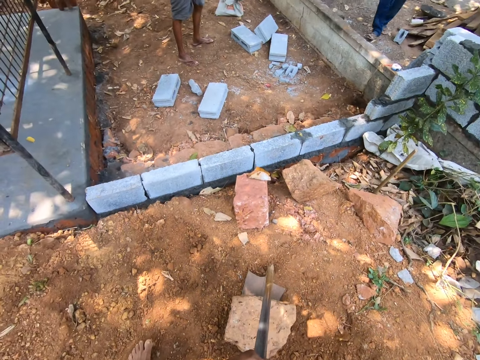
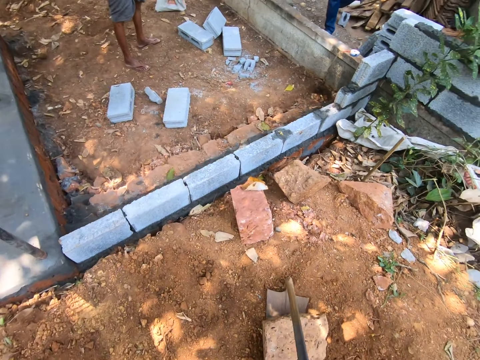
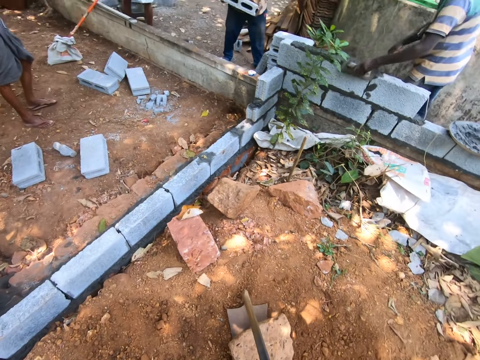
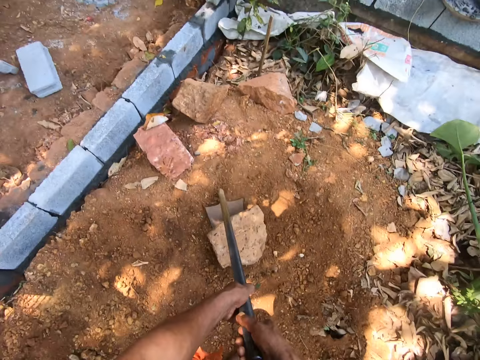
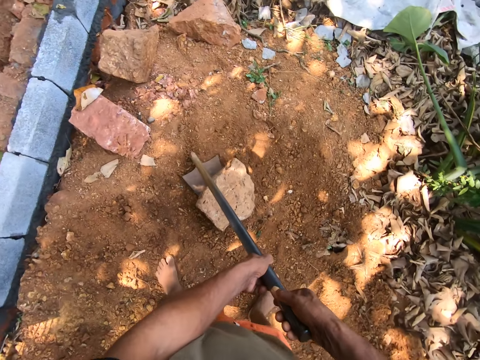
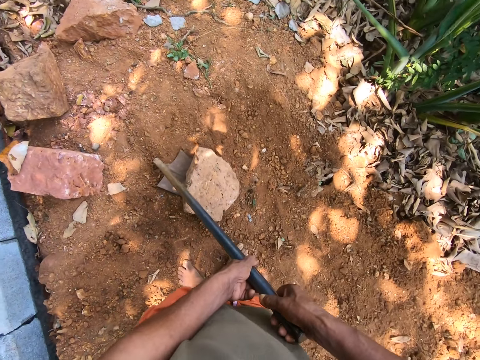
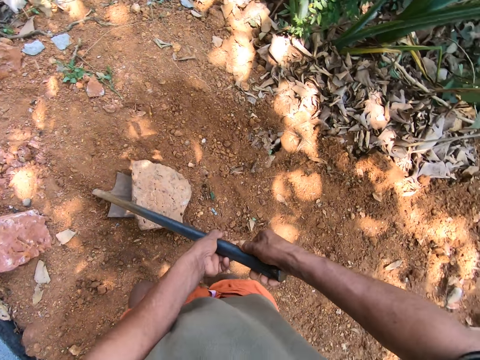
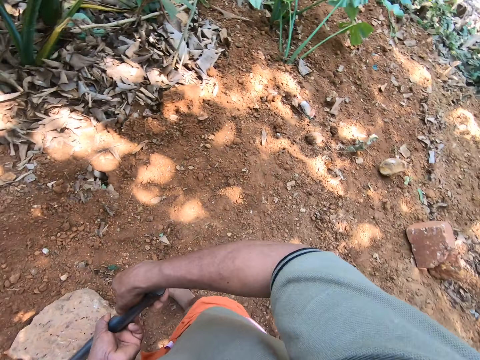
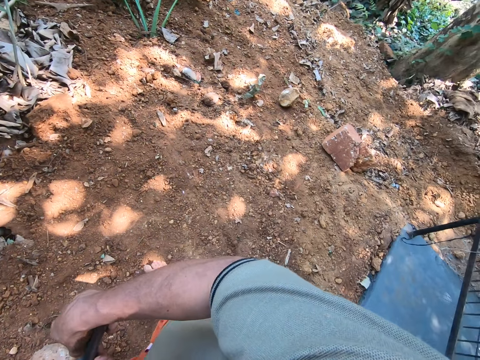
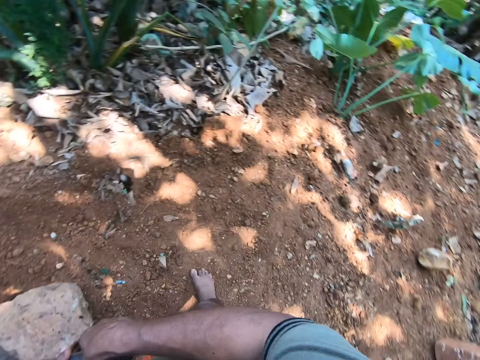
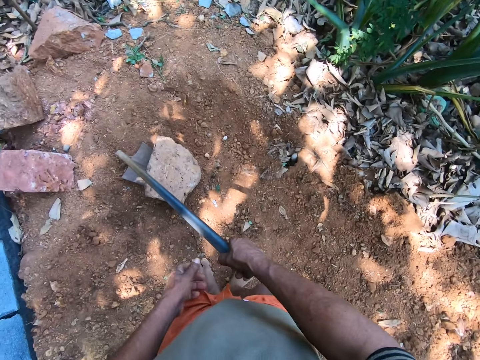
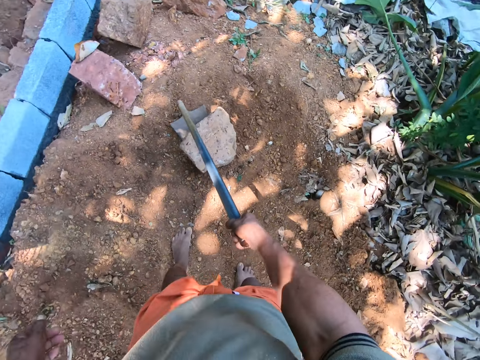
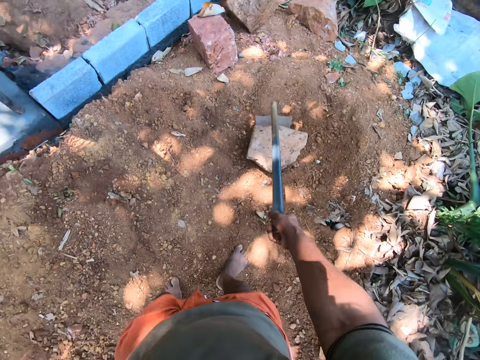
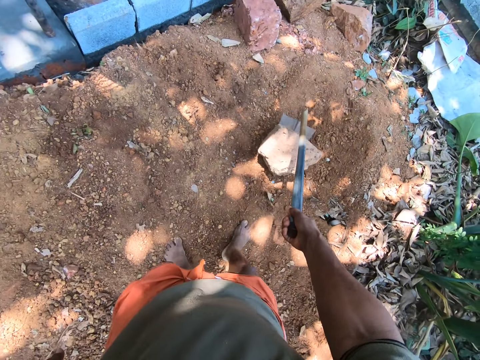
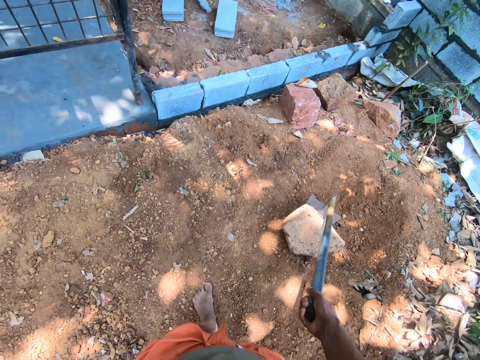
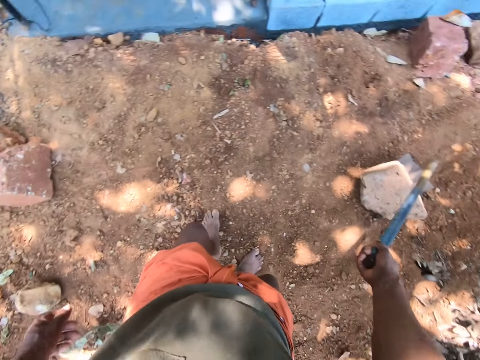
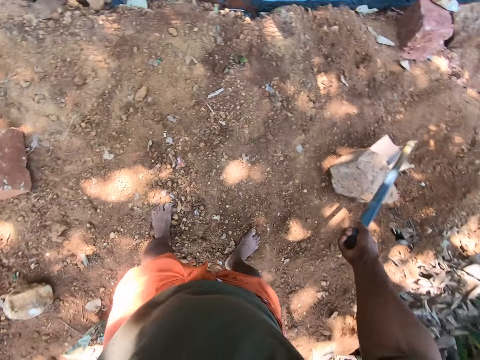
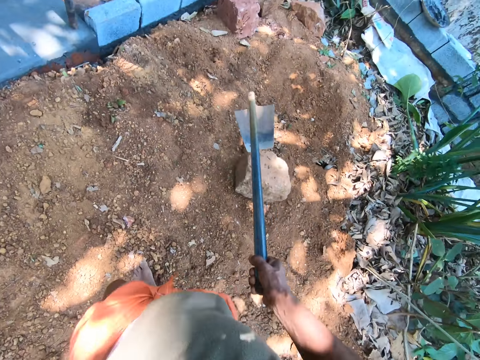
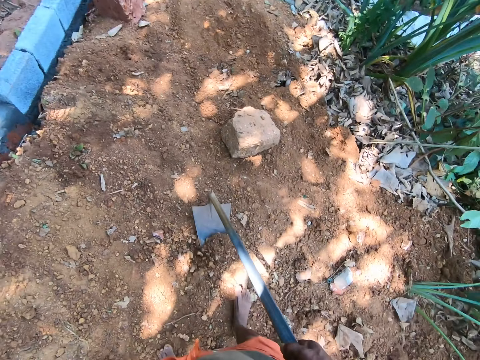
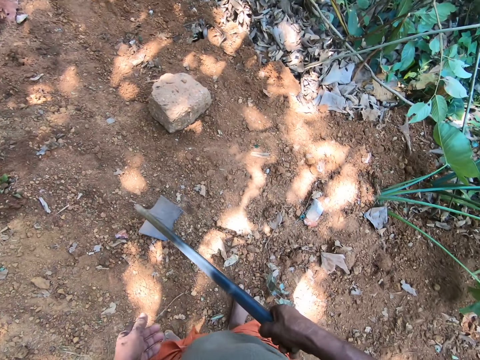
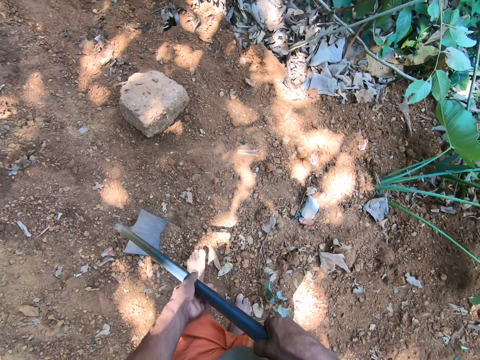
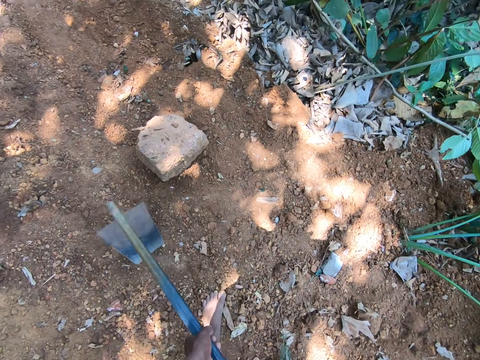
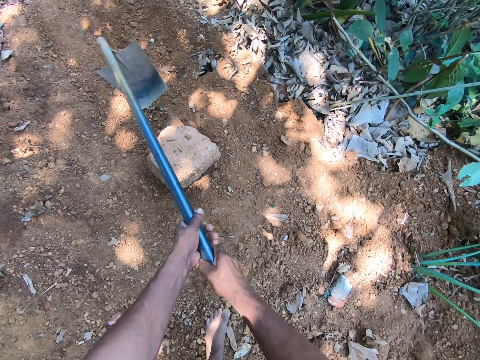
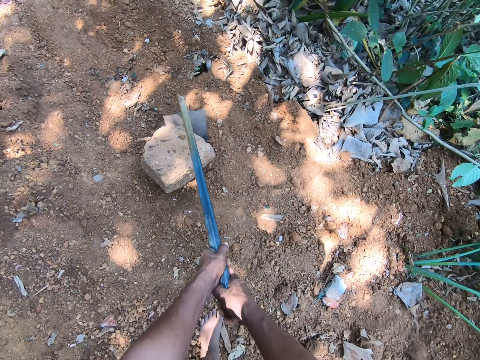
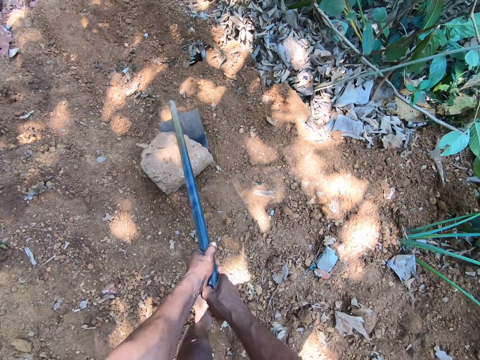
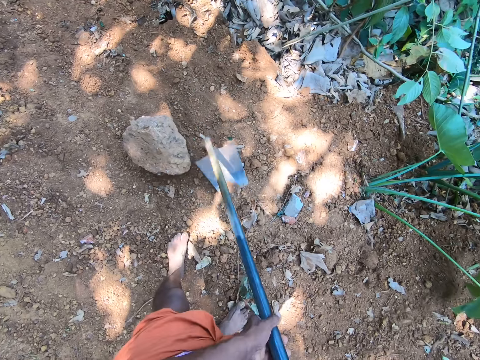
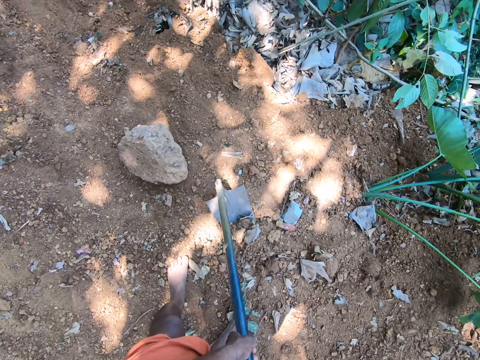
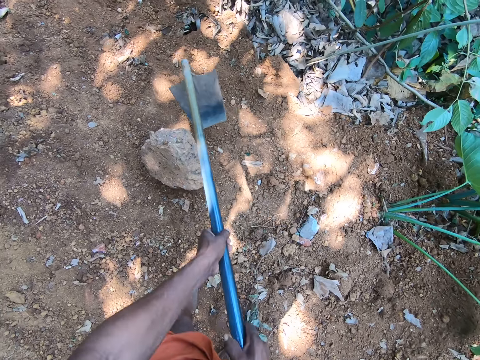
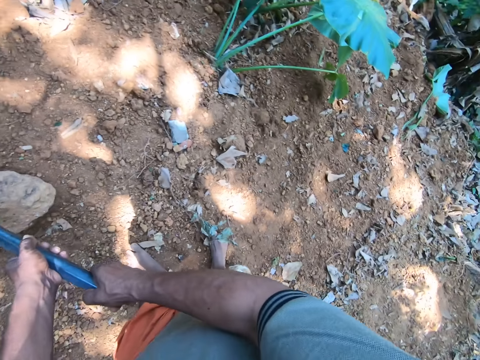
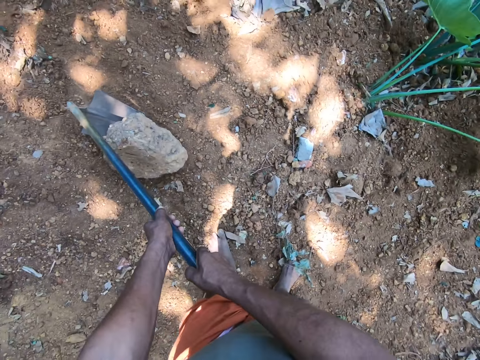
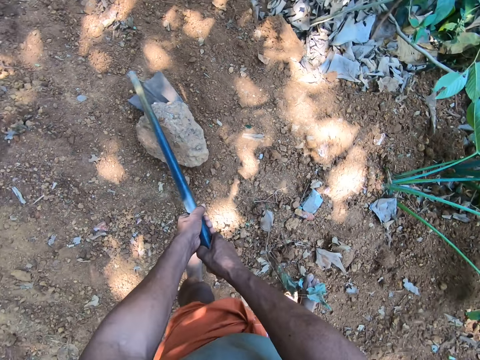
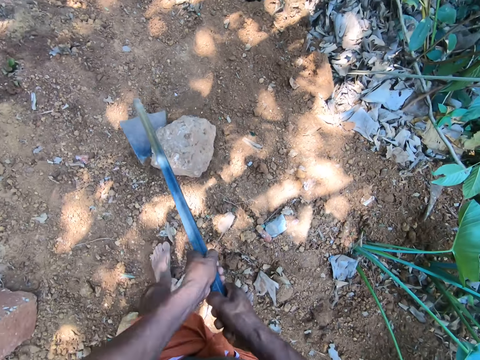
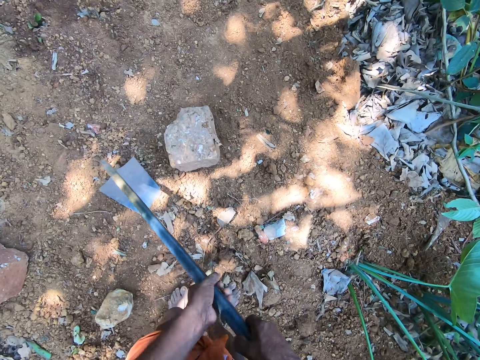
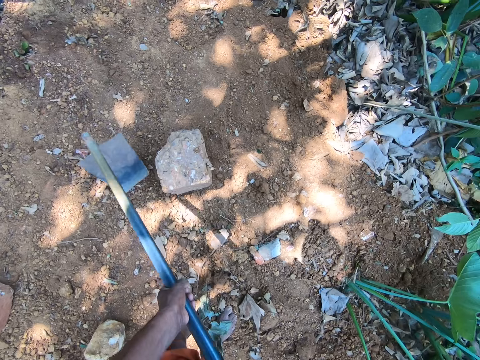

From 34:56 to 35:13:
The camera wearer pulls the stone on the ground with the digging hoe in his right hand. He pulls the stone on the ground with the digging hoe in both hands. He pulls the stone on the ground with the digging hoe in both hands again.

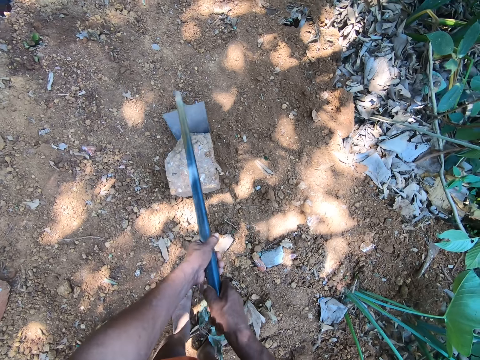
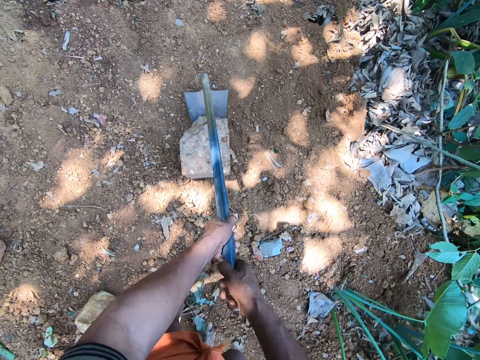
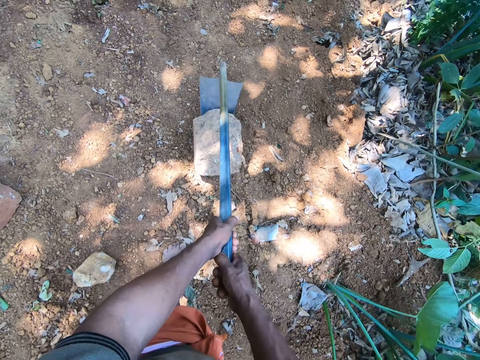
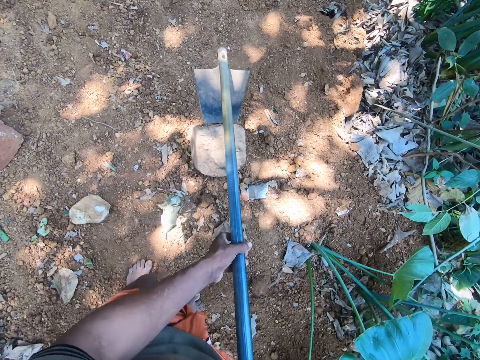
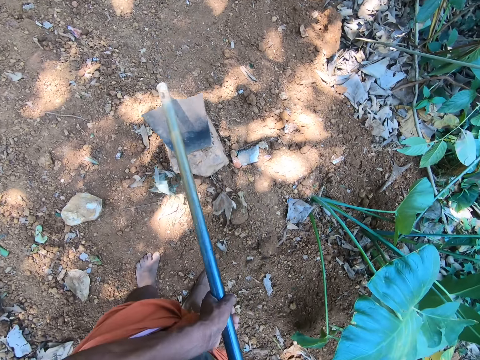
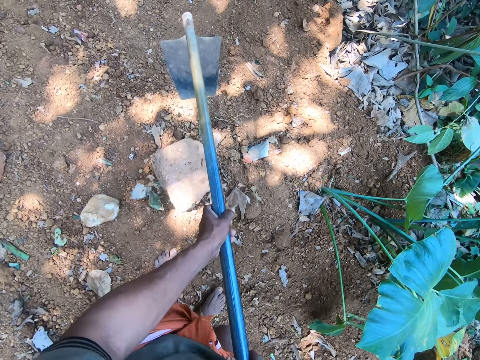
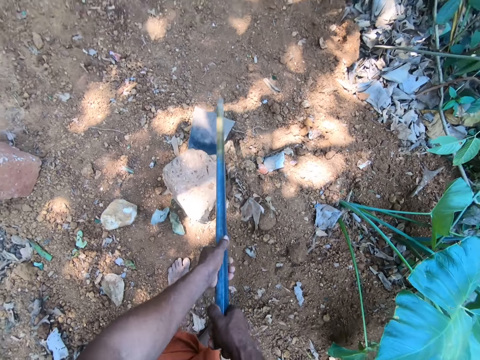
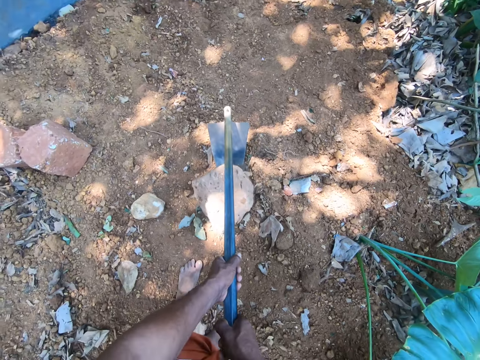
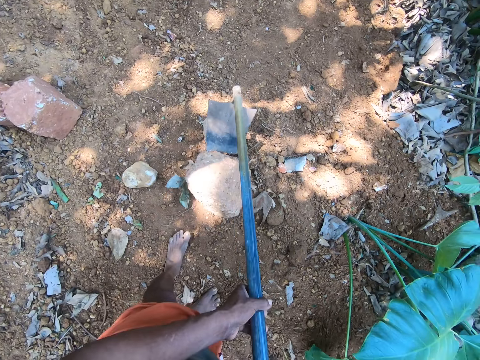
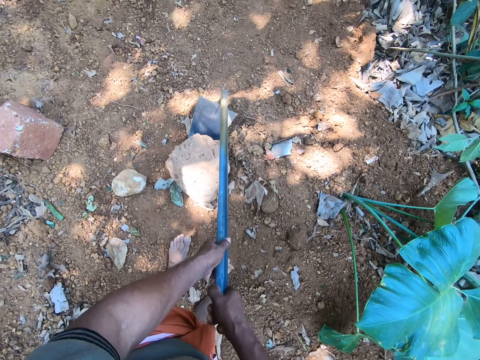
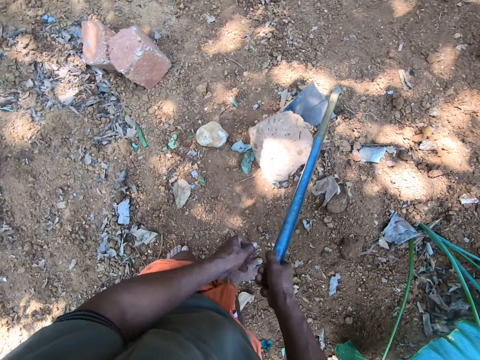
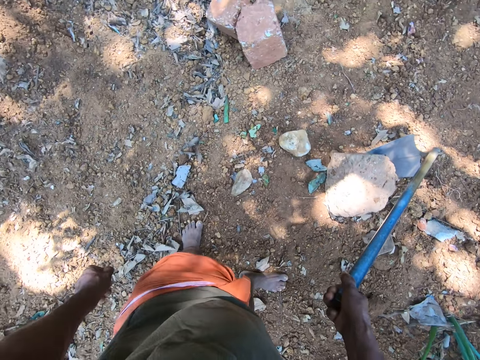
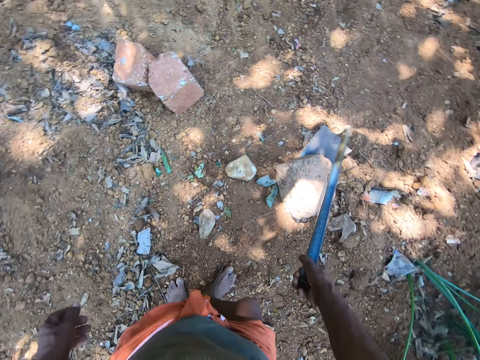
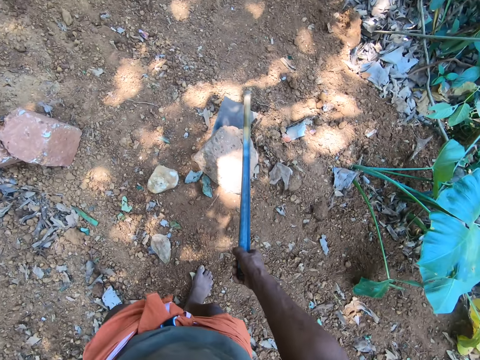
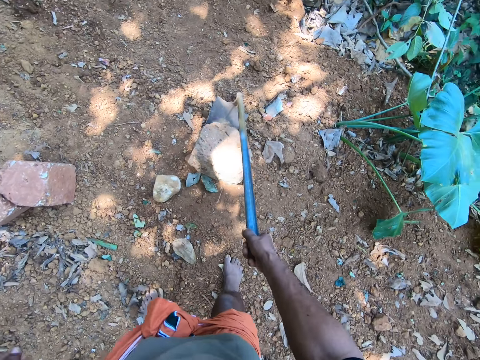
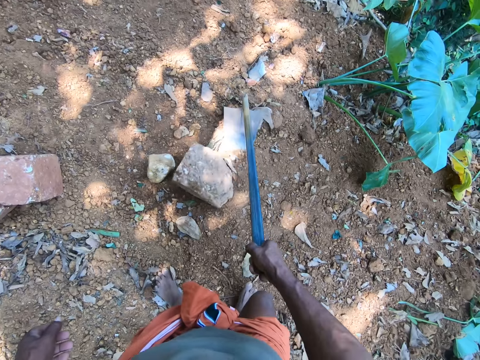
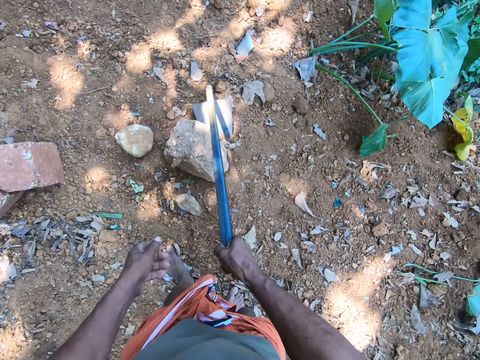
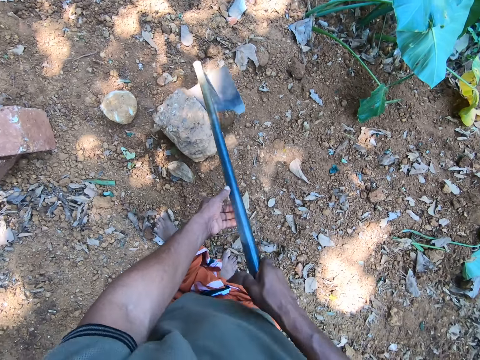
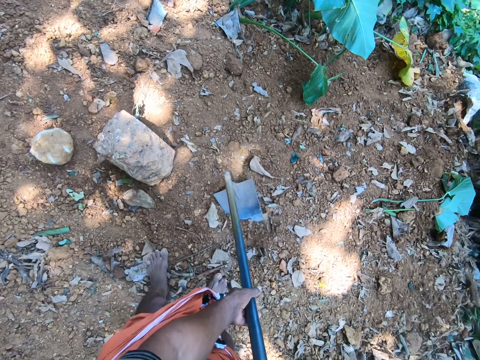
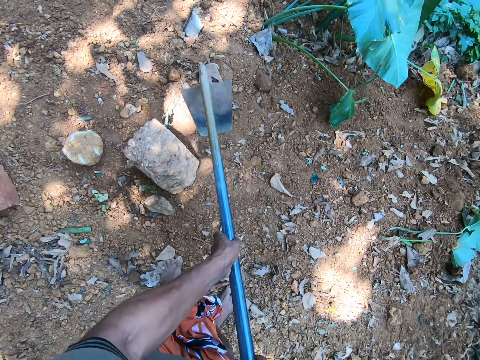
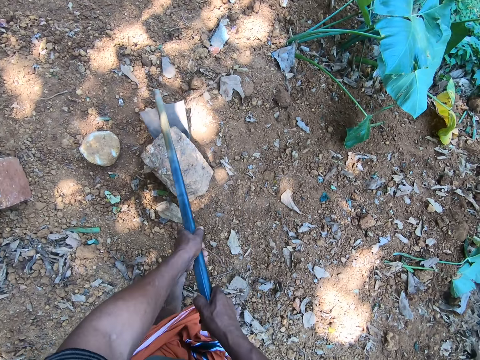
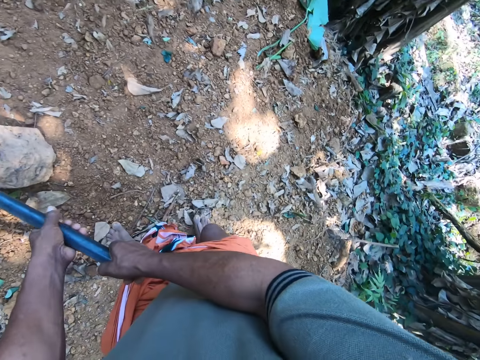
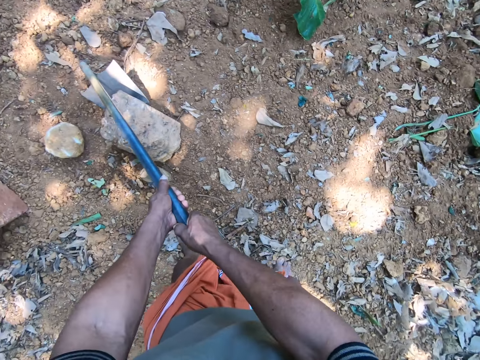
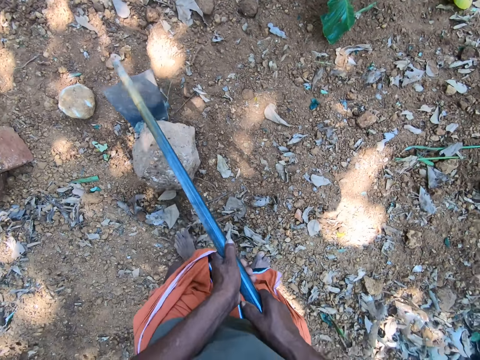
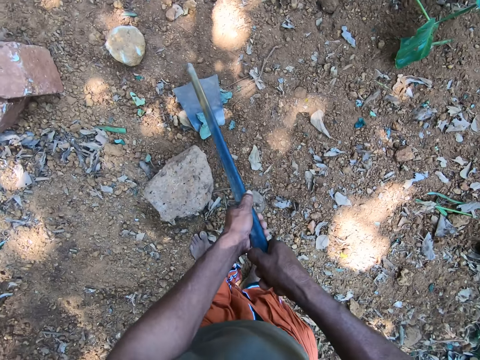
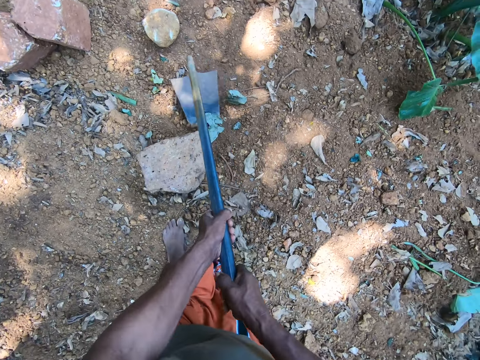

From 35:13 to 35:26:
The camera wearer pulls the stone on the ground with the digging hoe in both hands. He converses with a group of people. He pulls the stone on the ground with the digging hoe in his right hand. He pulls the stone on the ground with the digging hoe in both hands.
